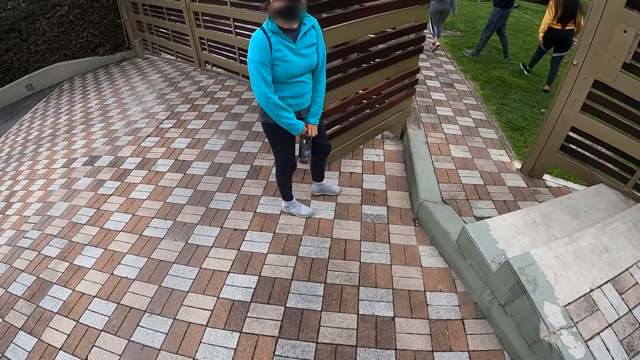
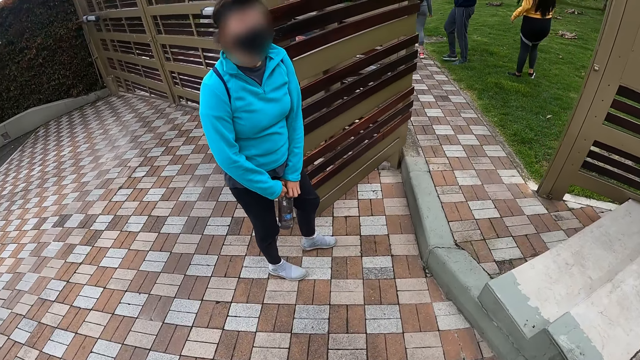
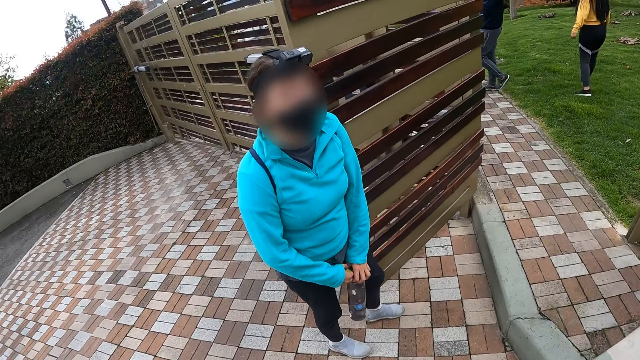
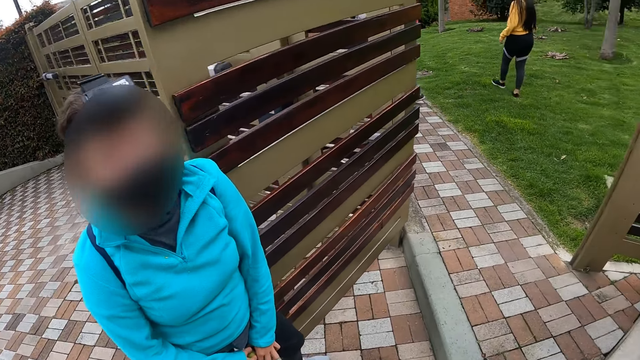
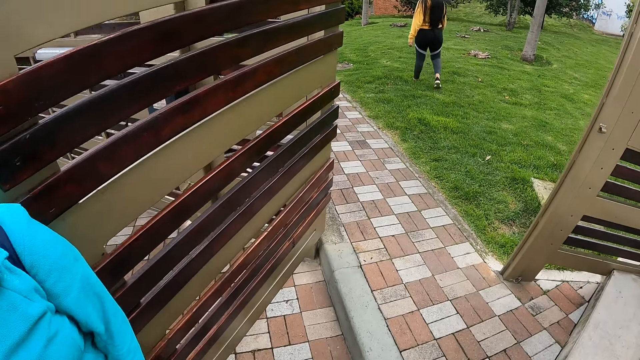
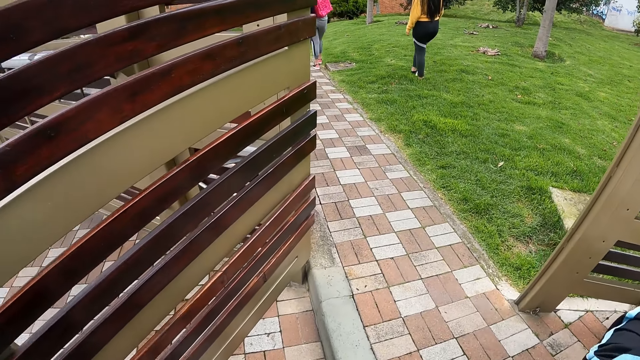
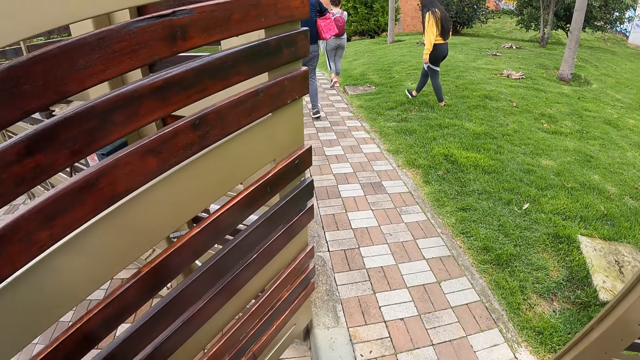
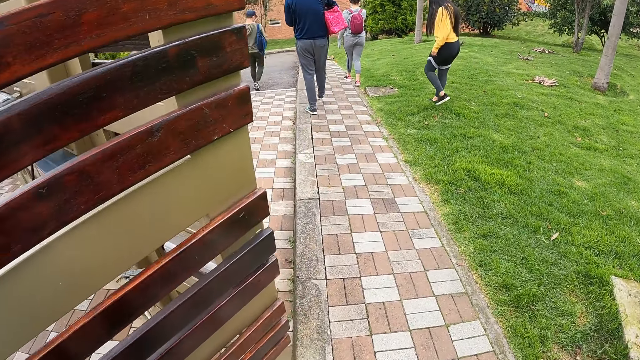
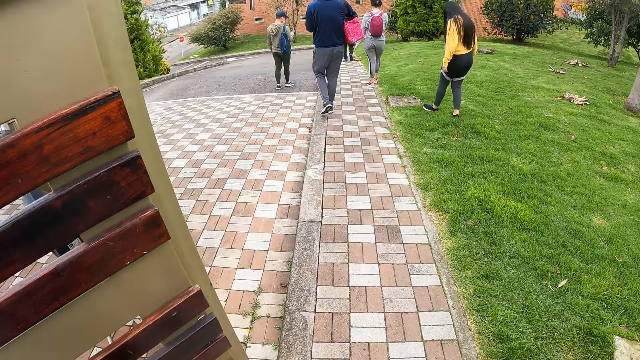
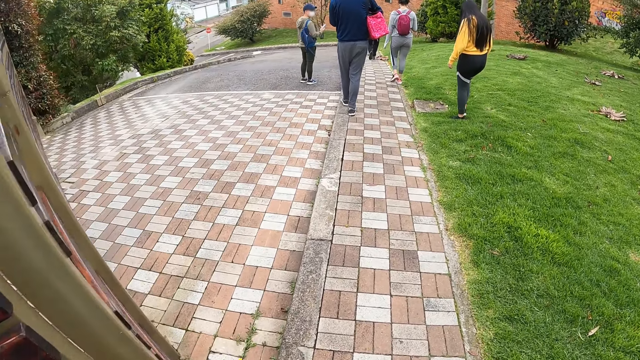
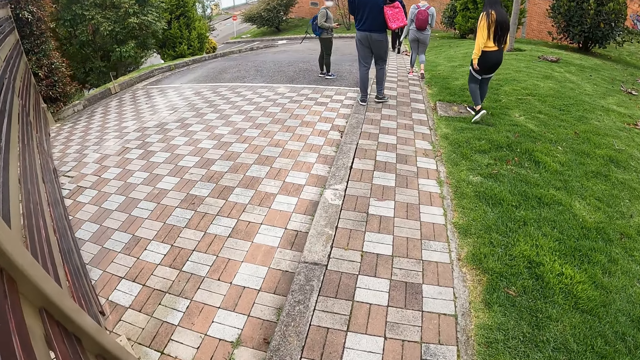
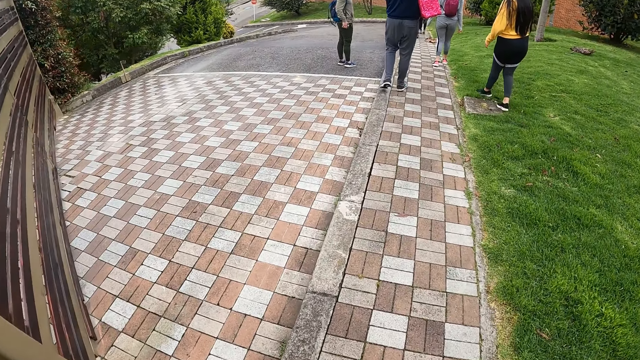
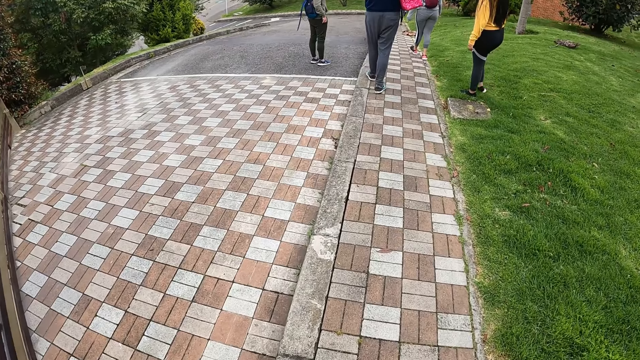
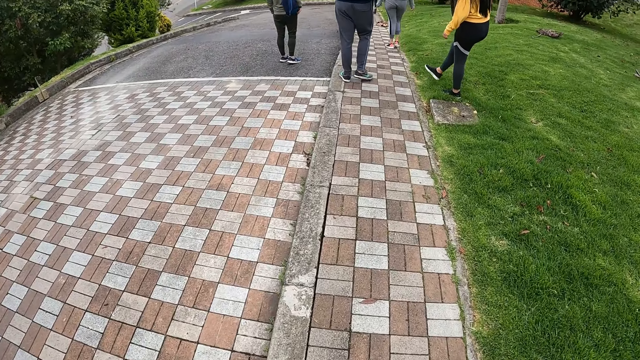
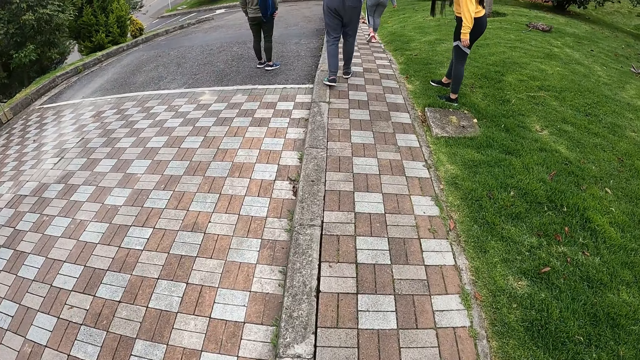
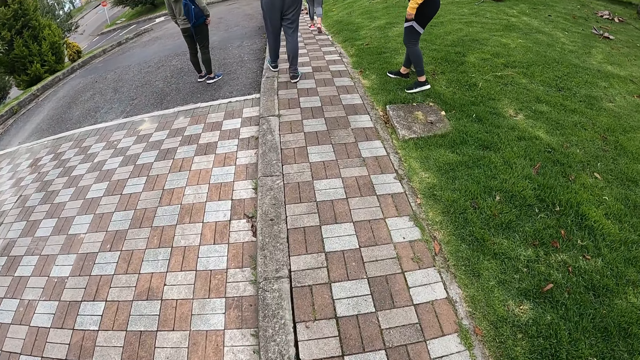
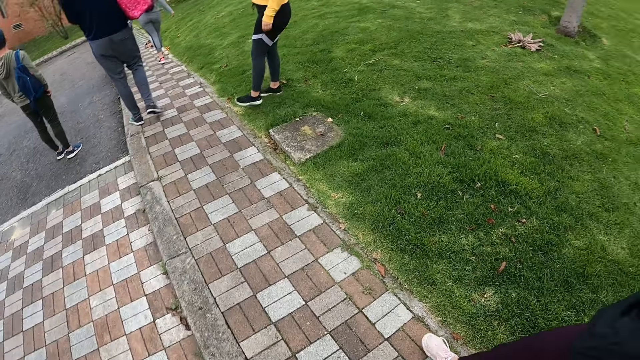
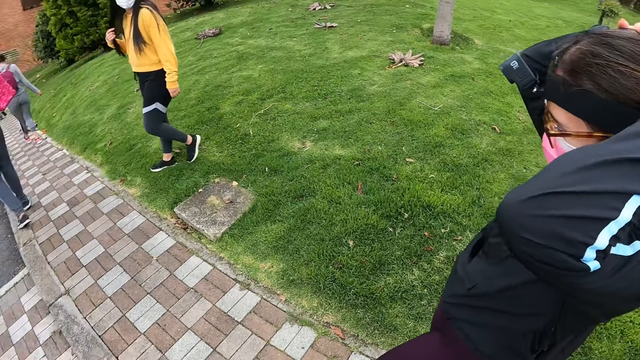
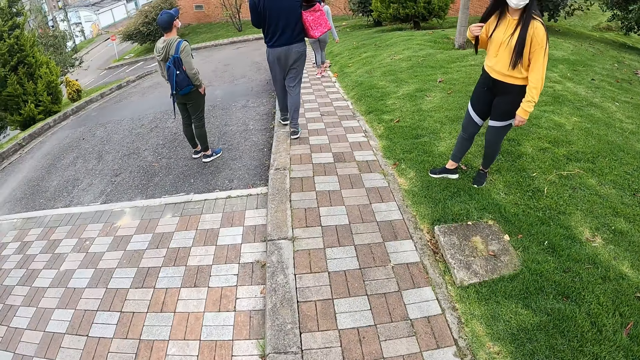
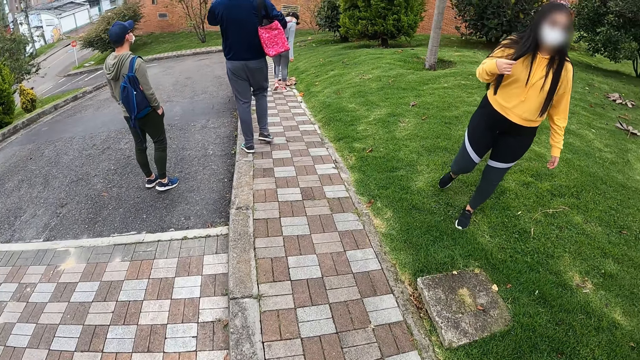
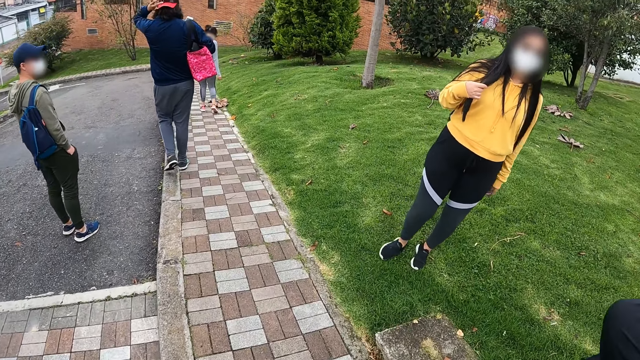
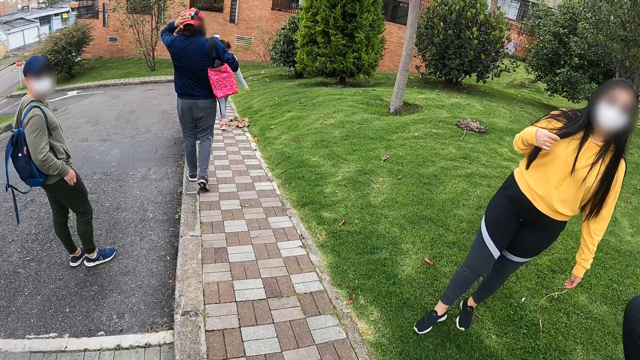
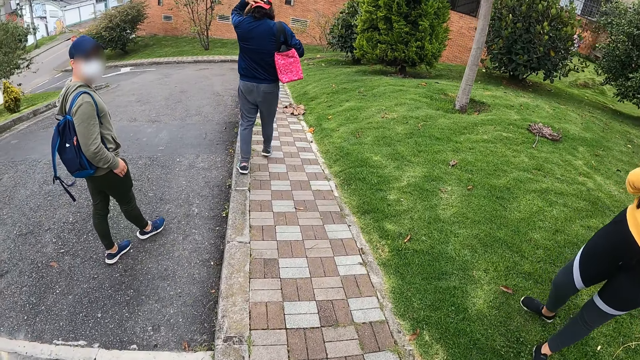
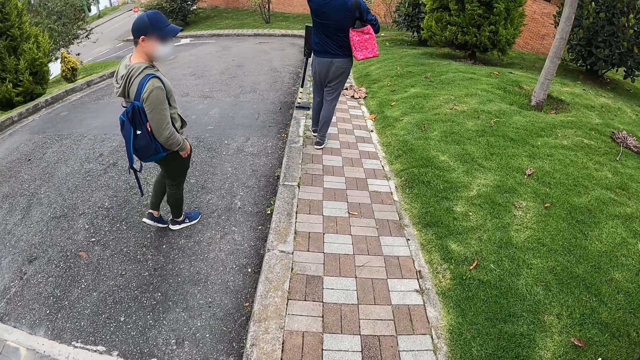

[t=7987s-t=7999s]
A lady stands at the gate. The camera wearer walks out of the gate.

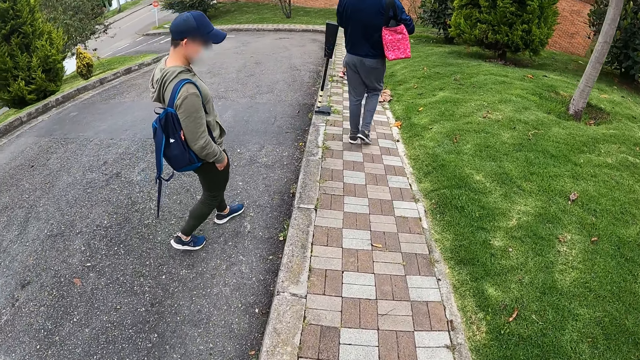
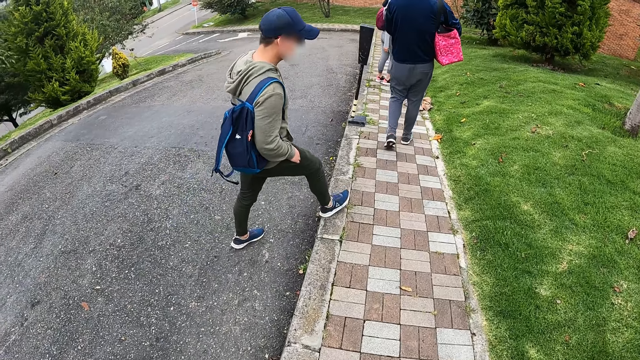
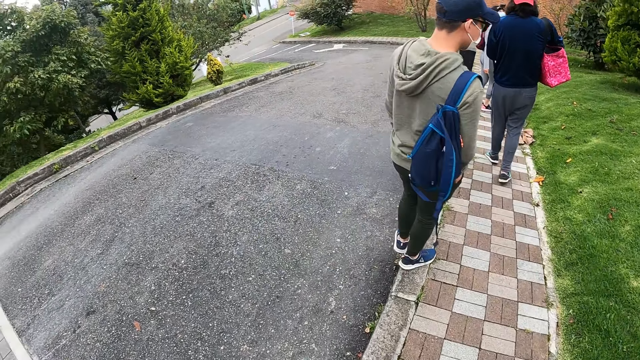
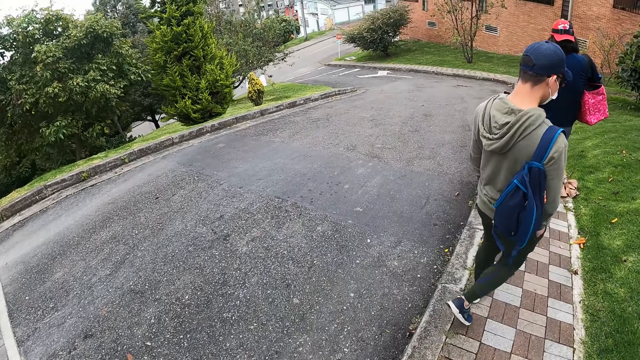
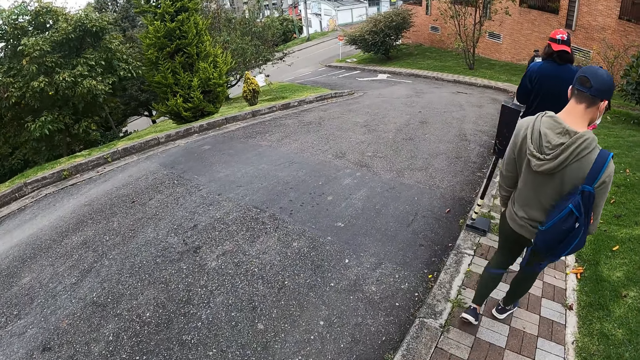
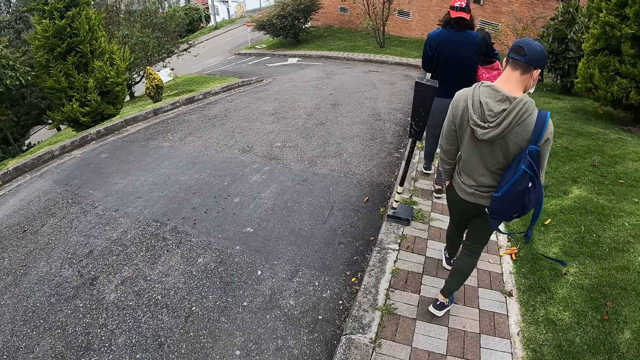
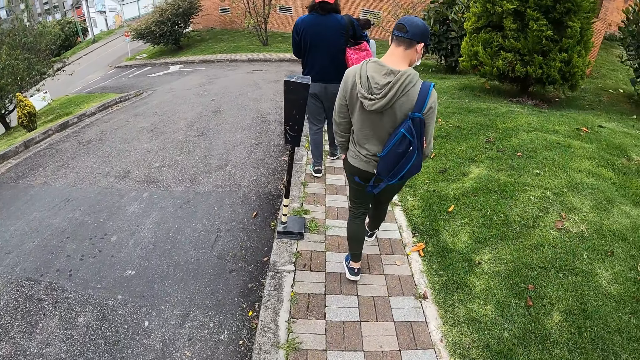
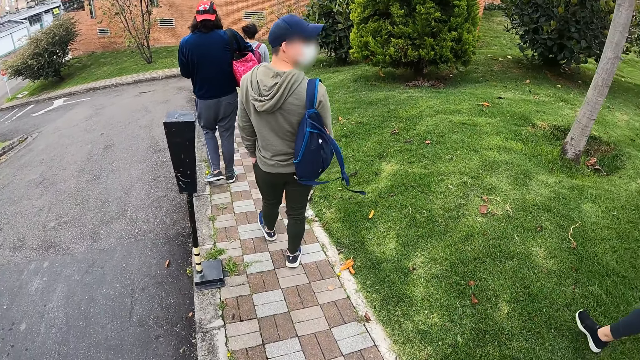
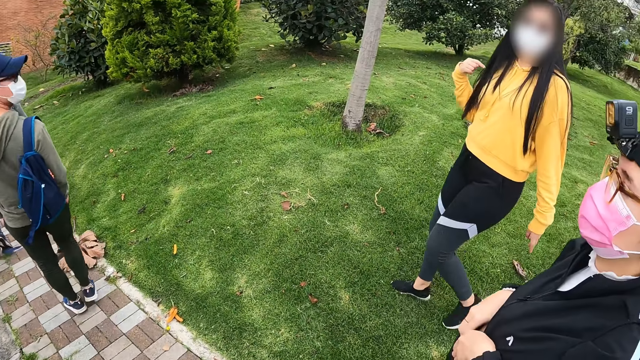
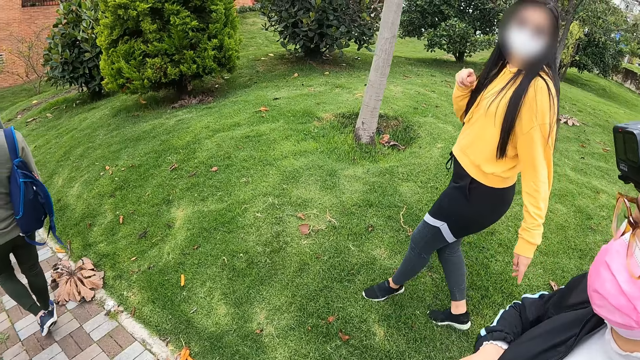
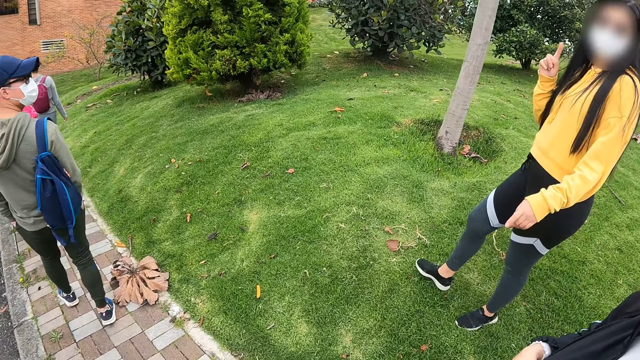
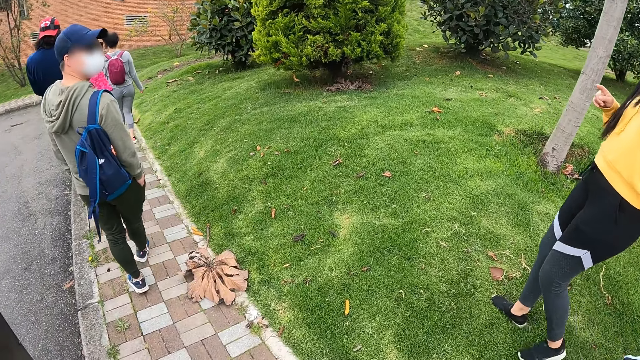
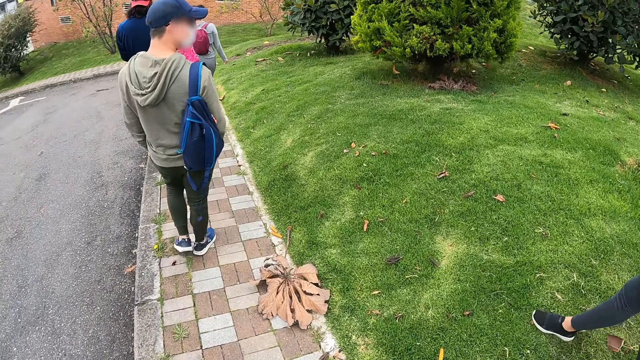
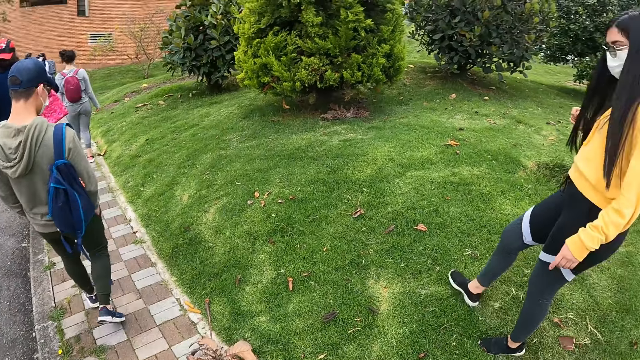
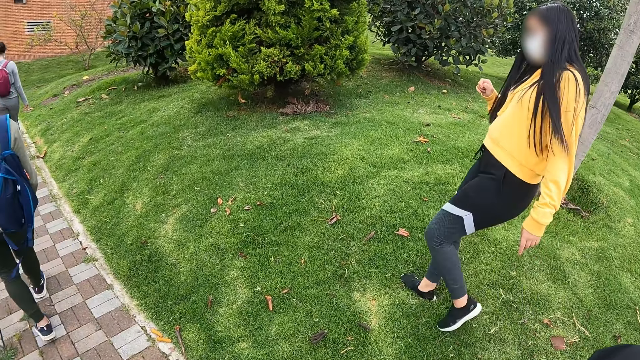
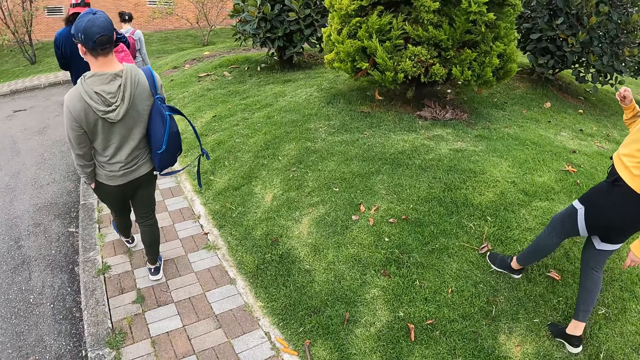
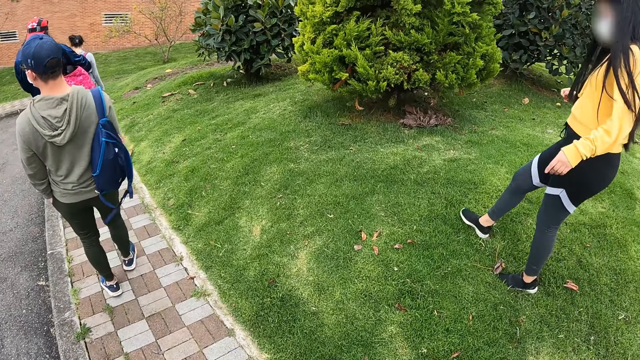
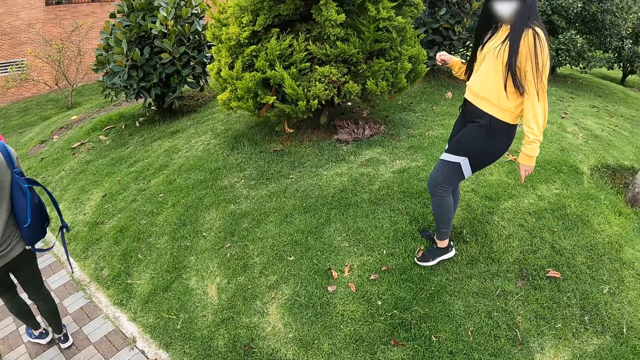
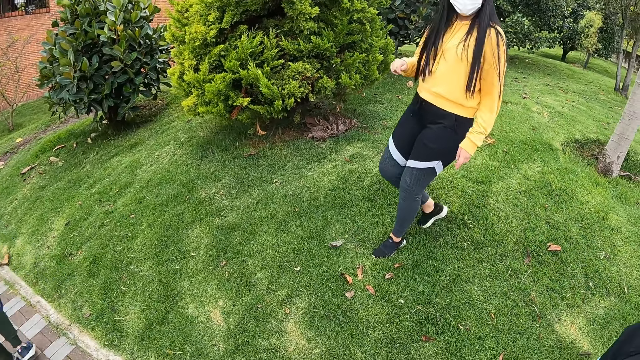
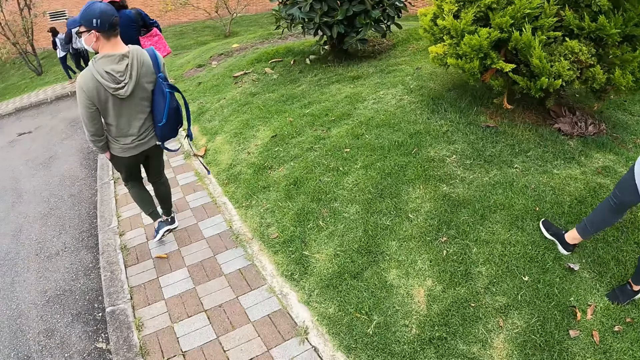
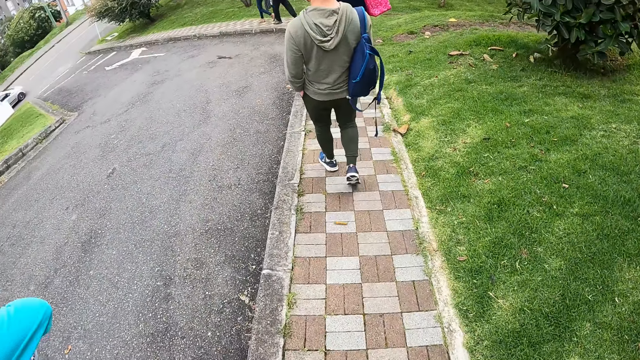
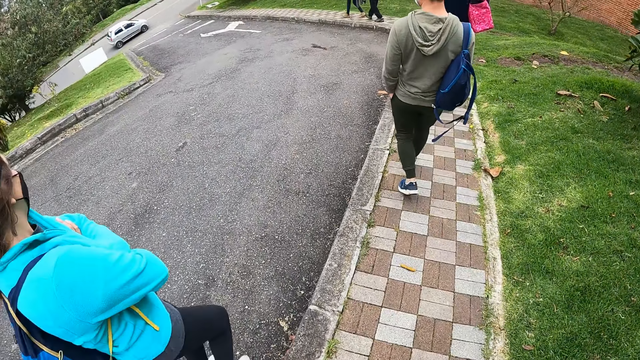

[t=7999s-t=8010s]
A lady dialogues with another lady.
